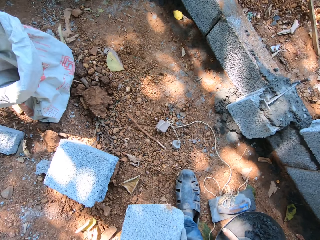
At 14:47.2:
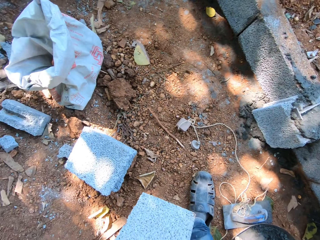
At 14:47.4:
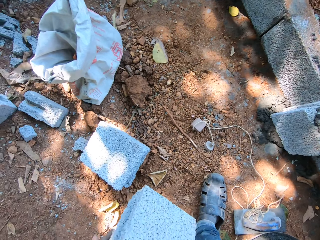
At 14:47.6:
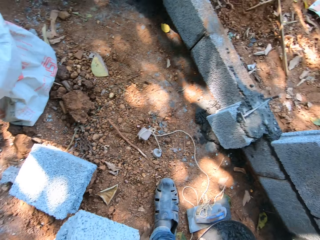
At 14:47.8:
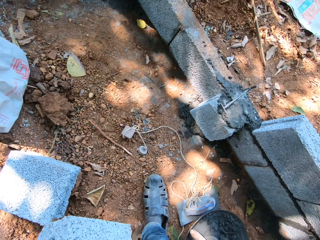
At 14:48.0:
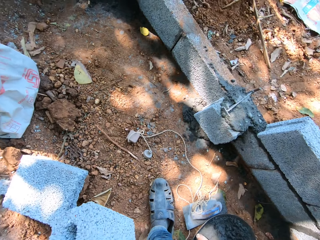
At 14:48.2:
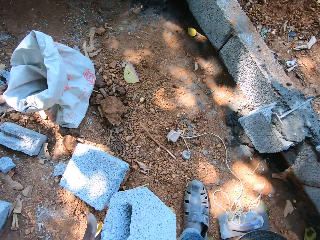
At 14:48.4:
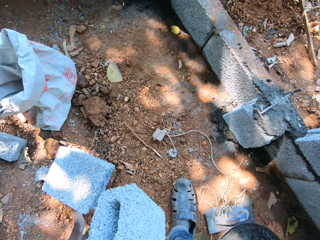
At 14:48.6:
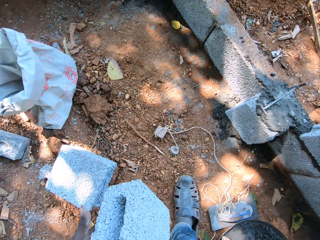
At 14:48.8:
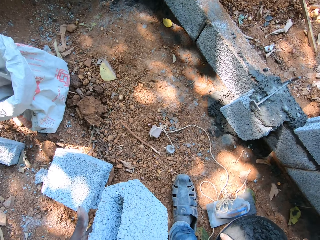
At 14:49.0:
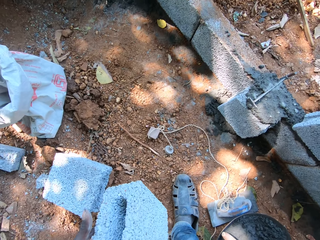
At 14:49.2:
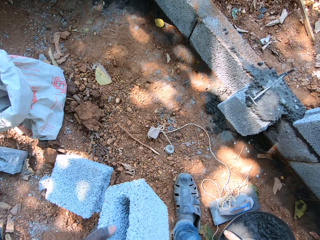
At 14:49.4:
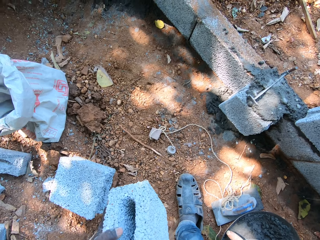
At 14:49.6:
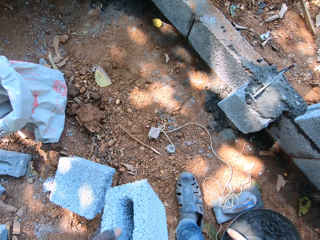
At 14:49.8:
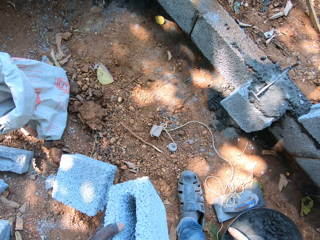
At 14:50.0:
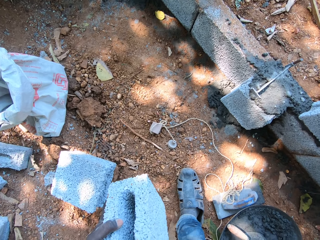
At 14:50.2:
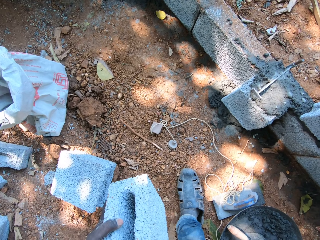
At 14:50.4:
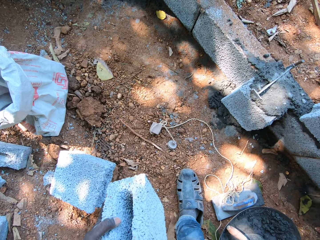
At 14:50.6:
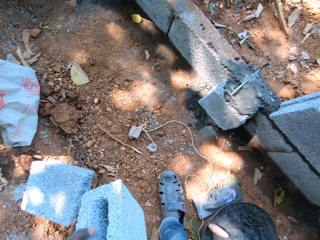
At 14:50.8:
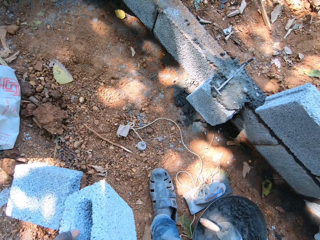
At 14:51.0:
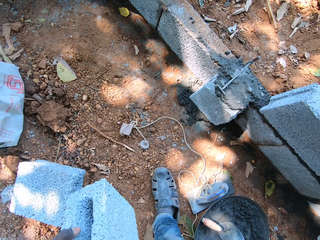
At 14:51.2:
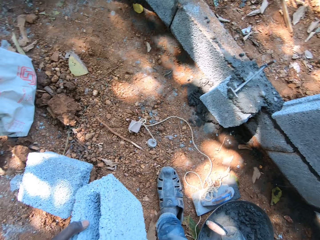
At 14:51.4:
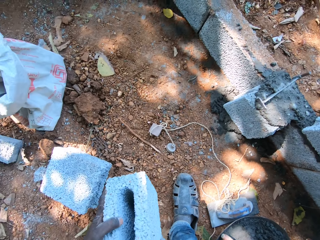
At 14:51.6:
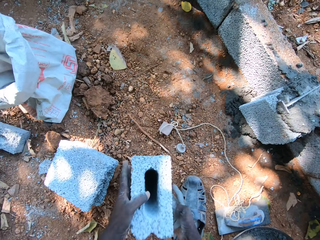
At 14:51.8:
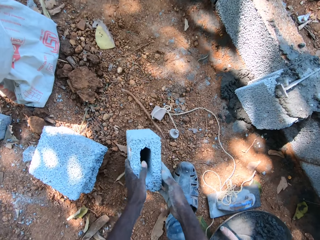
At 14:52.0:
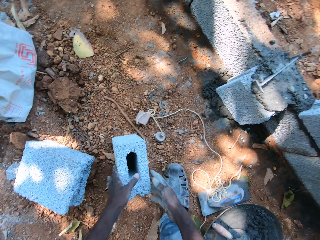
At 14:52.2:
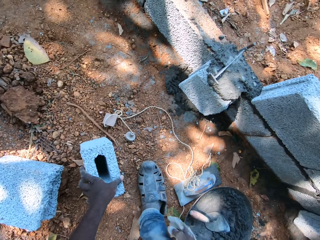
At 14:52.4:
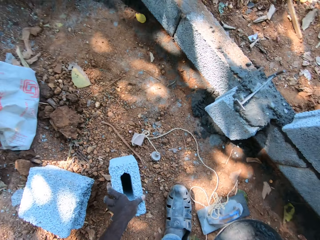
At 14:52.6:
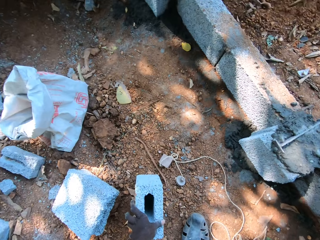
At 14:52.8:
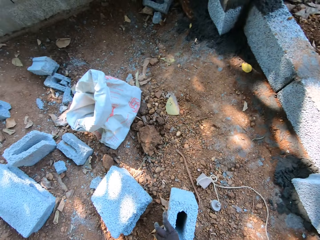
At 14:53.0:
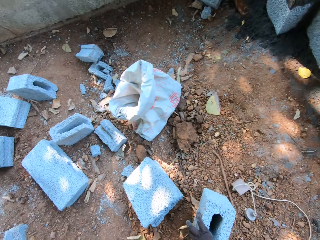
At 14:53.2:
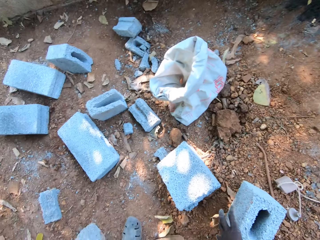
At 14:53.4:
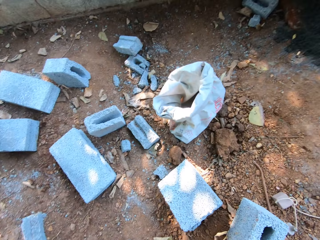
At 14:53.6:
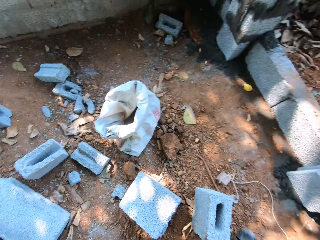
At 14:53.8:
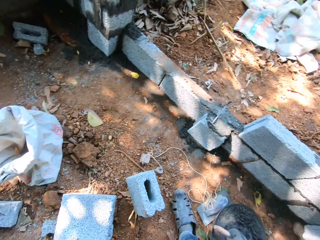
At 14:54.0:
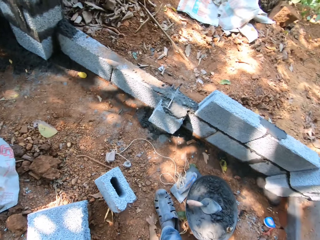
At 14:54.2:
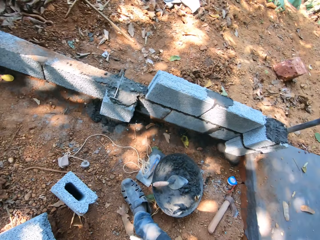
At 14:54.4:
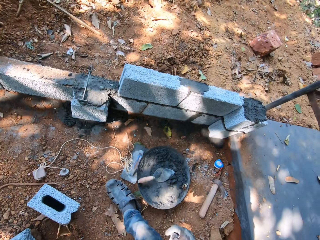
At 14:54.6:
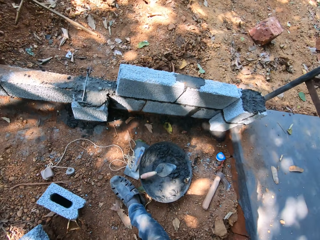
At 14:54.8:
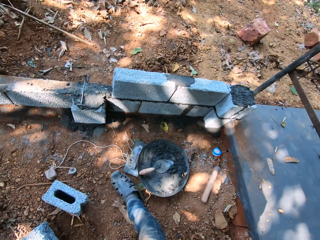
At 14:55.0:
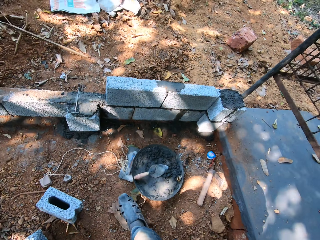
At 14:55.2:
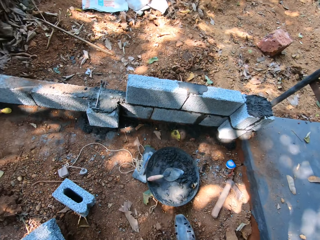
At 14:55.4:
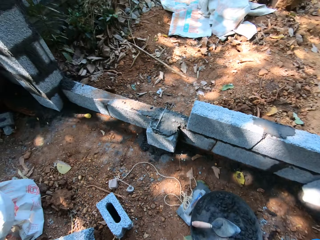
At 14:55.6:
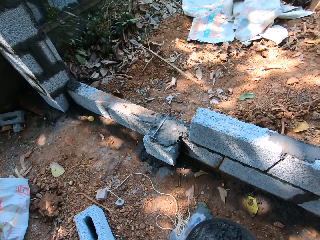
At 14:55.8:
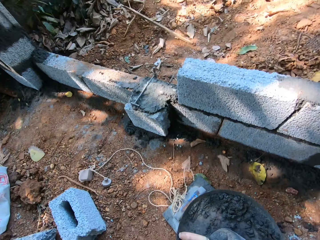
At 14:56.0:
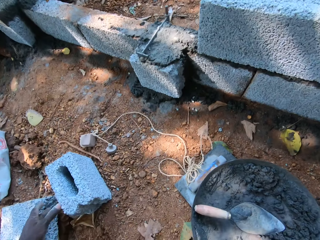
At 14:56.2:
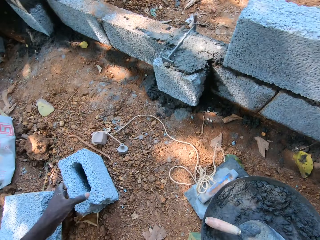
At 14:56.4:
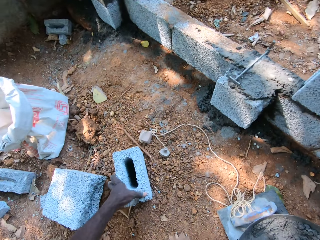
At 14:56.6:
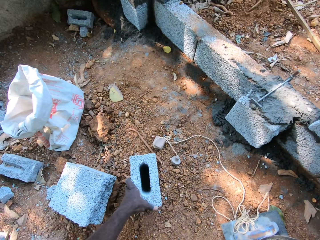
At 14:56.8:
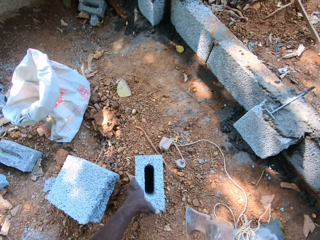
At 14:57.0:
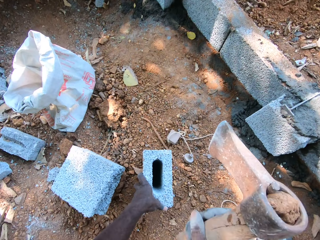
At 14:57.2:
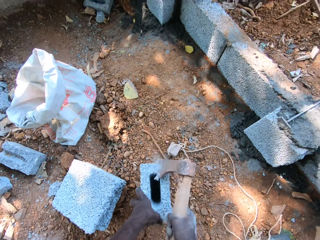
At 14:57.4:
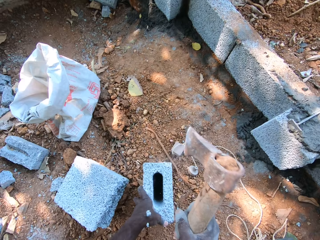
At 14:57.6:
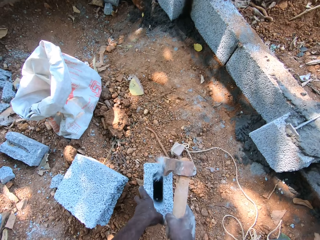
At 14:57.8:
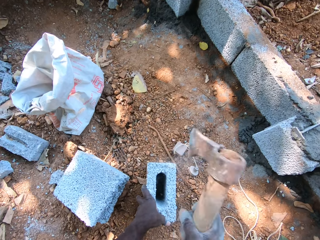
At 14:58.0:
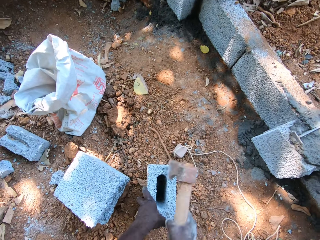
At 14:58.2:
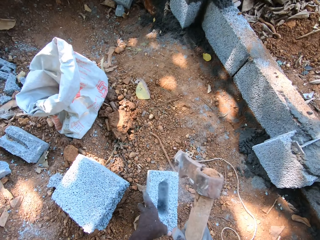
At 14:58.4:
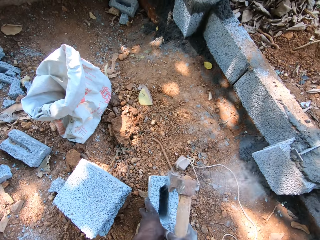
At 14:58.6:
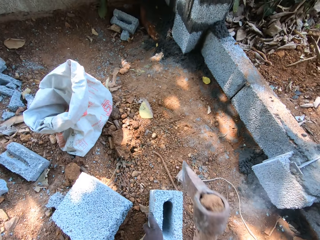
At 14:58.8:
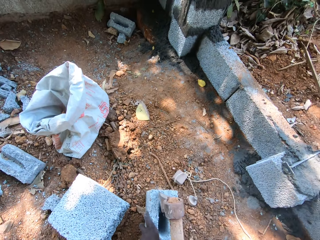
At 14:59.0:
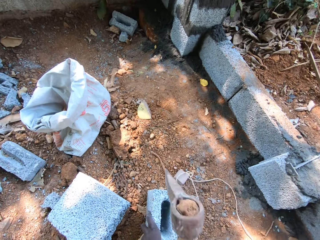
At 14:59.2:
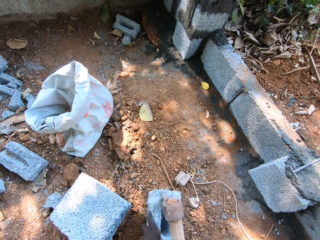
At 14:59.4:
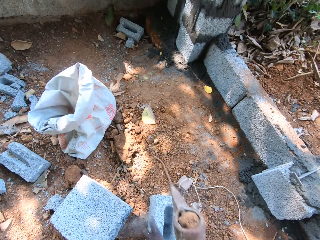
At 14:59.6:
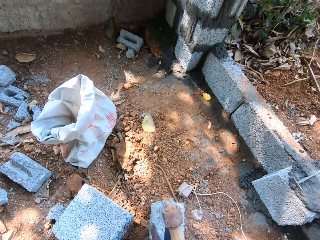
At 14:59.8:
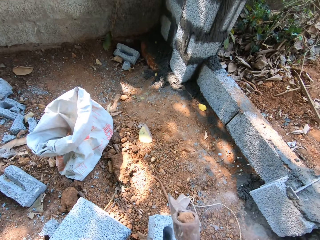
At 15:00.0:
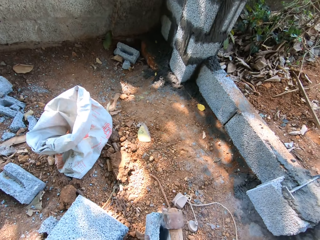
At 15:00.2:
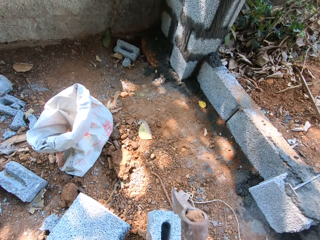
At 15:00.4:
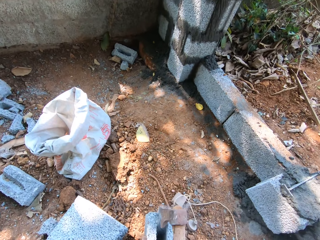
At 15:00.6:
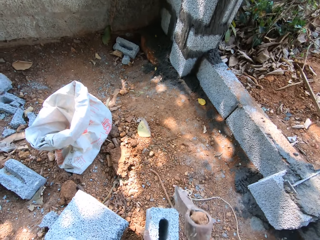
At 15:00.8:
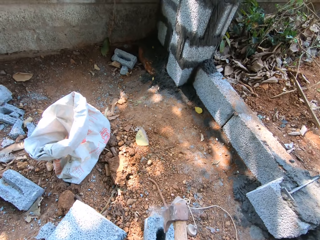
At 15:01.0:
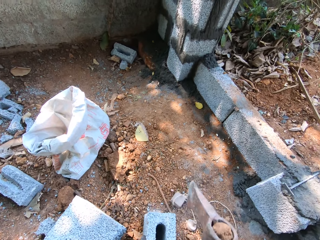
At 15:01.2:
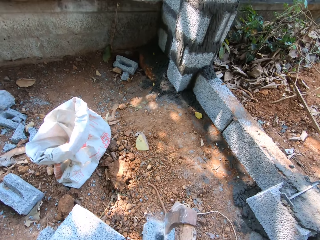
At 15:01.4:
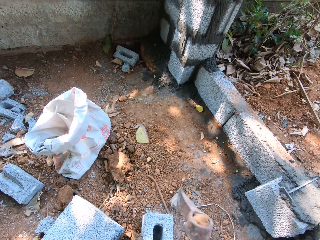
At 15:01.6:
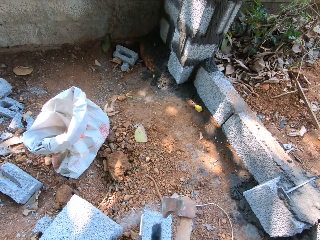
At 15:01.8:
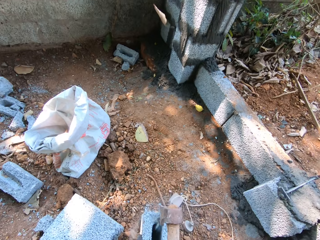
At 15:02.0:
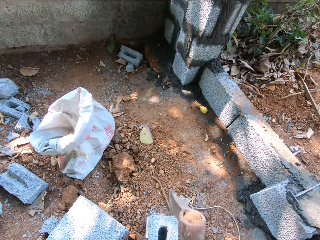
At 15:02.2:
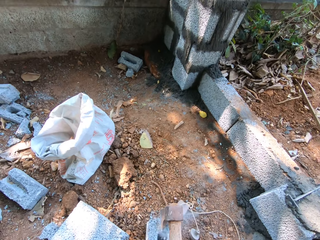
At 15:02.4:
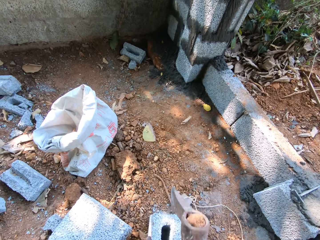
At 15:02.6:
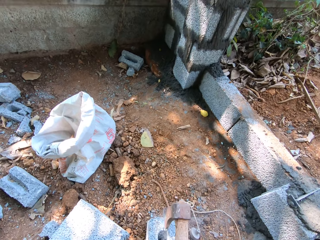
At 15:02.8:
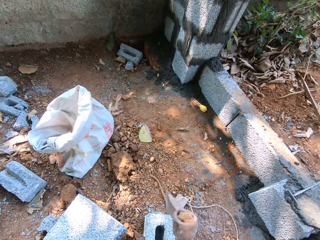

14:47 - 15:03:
The camera wearer adjusts the block in his hands. He looks at the bricks. He drops the block in his hands on the ground. He moves the brick. He looks around the site. He picks up an axe on the ground with his right hand. He holds the block to the ground with his left hand. He breaks the block on the ground with the axe in his right hand. He holds the bushcraft.

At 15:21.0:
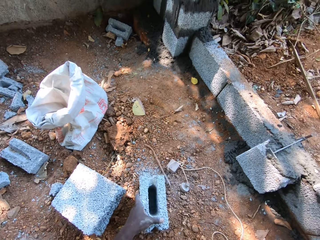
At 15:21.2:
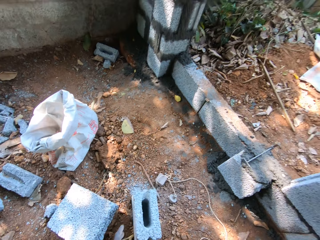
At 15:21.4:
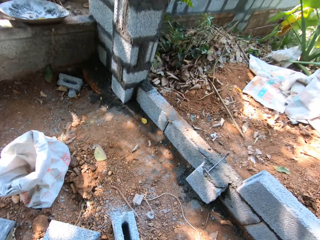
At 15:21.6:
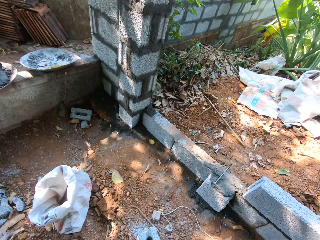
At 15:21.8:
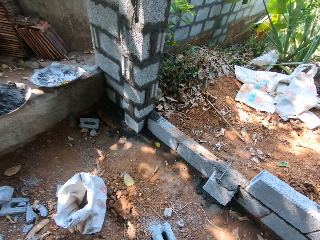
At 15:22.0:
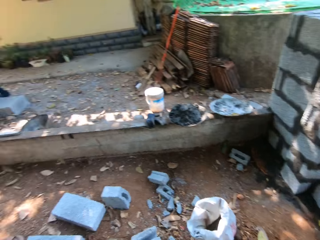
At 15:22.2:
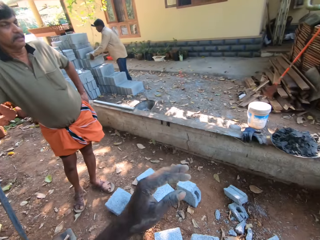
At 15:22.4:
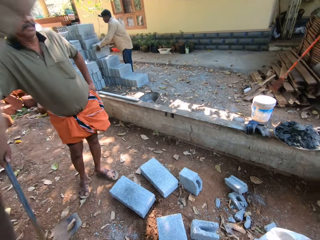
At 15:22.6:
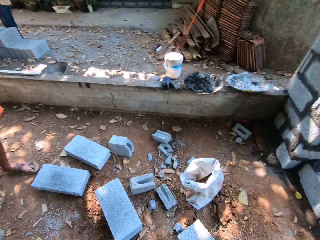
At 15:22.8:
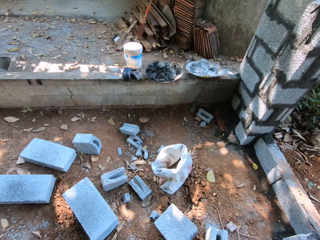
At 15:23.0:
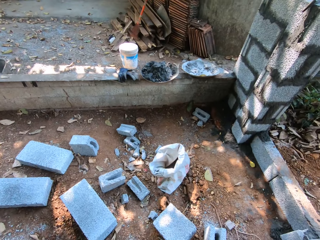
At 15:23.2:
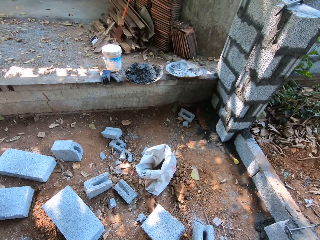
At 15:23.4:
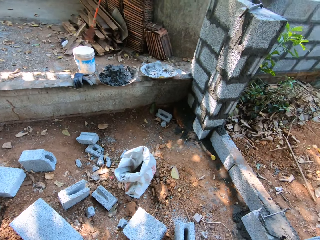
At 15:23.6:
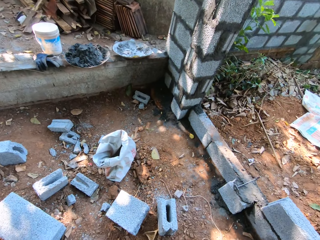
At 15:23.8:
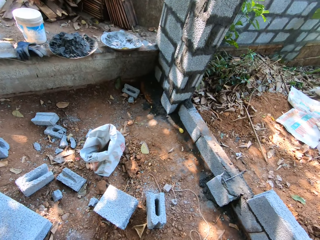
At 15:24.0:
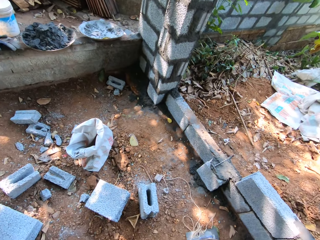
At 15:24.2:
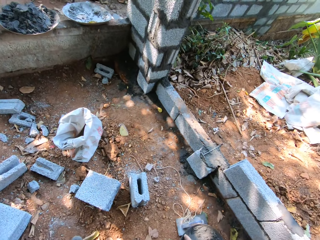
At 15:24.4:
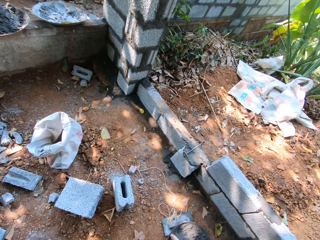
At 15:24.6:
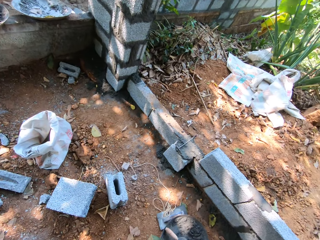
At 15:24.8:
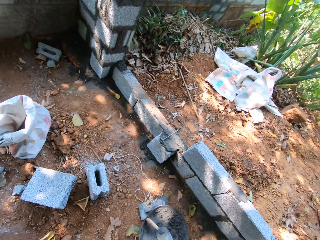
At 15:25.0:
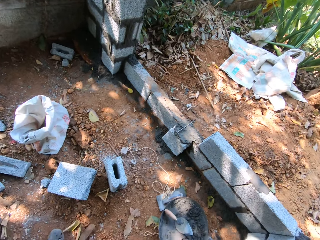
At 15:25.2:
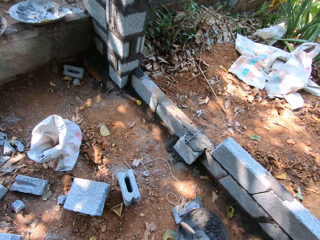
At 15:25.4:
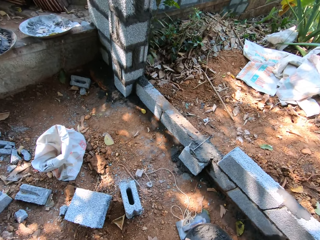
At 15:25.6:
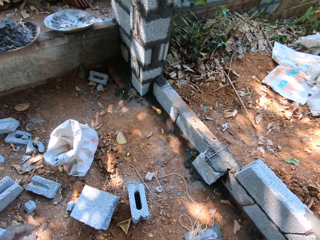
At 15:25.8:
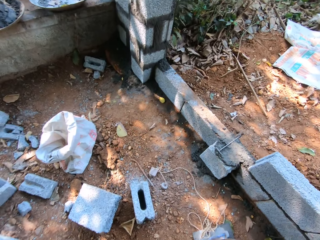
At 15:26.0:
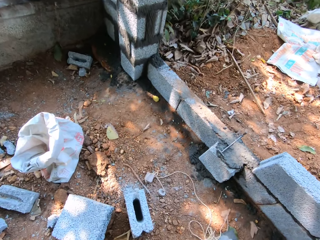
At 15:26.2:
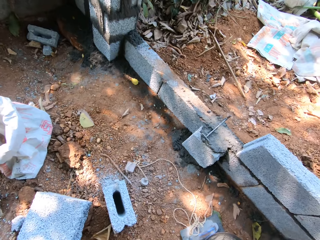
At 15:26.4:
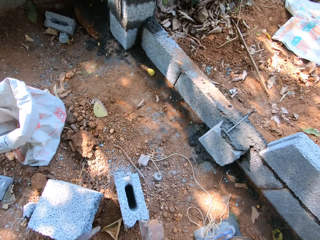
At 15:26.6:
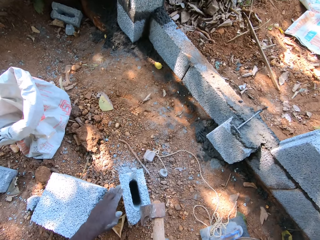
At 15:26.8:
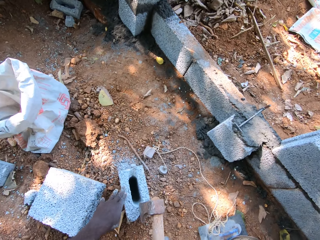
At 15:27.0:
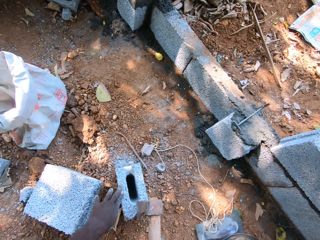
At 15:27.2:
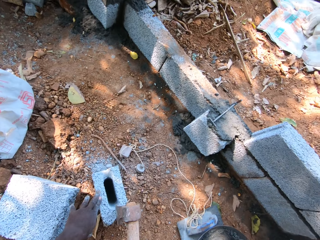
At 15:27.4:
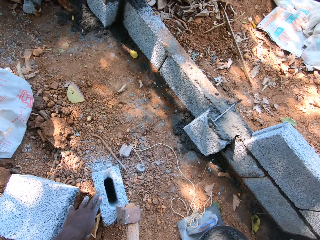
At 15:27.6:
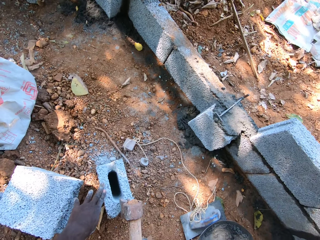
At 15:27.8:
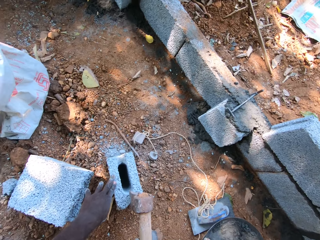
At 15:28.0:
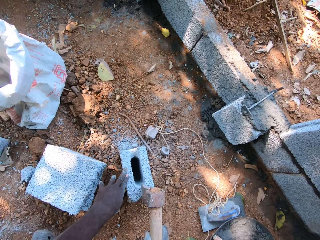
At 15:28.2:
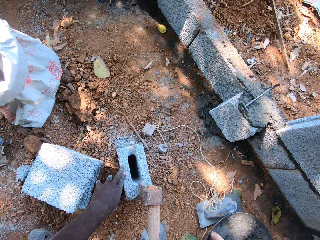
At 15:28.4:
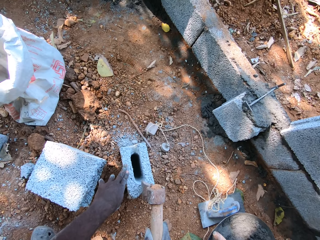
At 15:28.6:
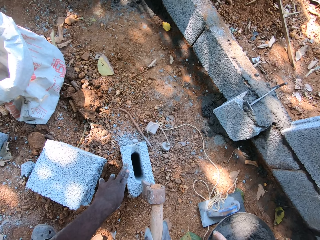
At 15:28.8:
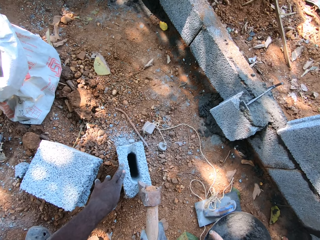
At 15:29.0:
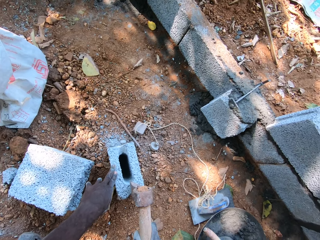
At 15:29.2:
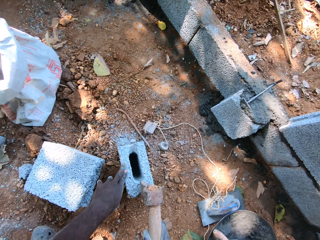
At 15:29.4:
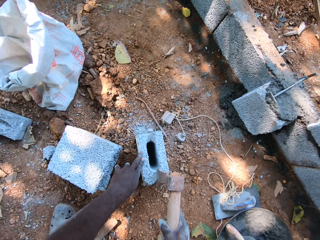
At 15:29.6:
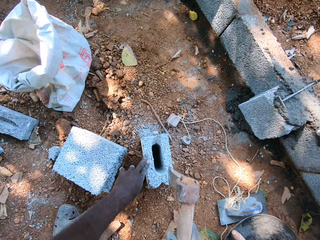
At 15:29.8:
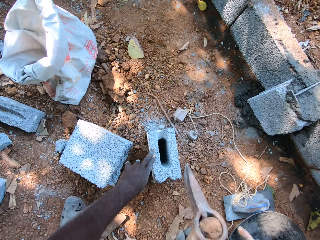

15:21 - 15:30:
The man carries a block with both hands. The camera wearer scratches his head with his left hand. He lifts his hand. He looks at the bricks. He breaks the block on the ground with the axe in his right hand. He holds down the brick.
